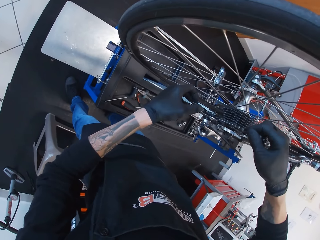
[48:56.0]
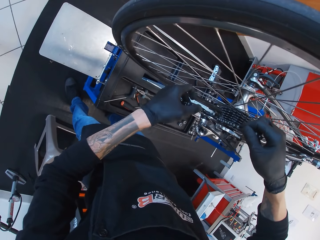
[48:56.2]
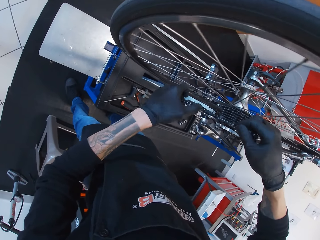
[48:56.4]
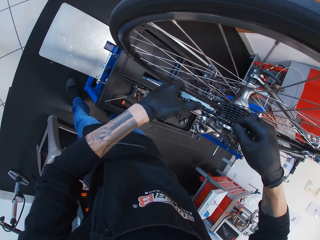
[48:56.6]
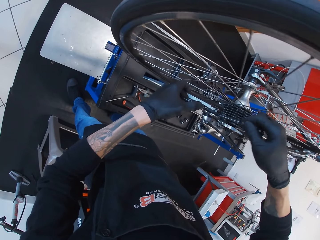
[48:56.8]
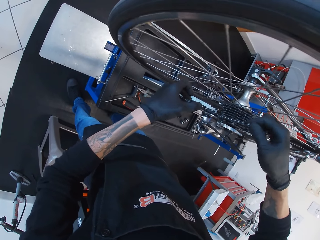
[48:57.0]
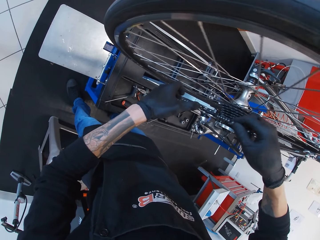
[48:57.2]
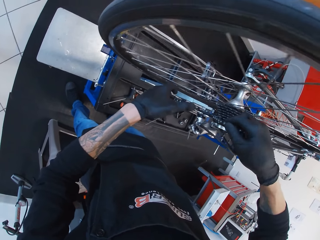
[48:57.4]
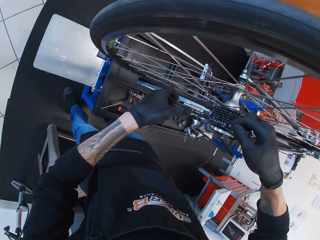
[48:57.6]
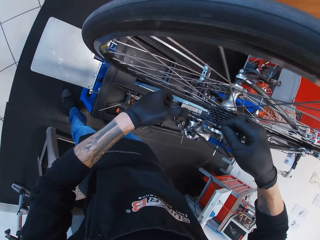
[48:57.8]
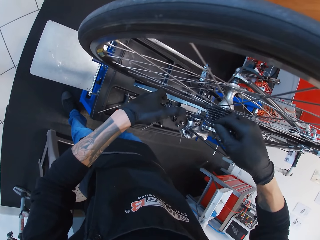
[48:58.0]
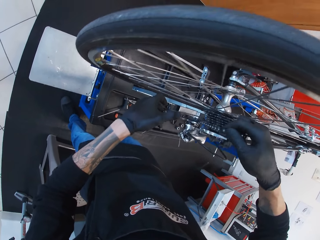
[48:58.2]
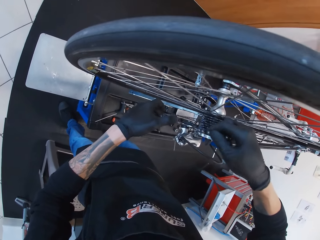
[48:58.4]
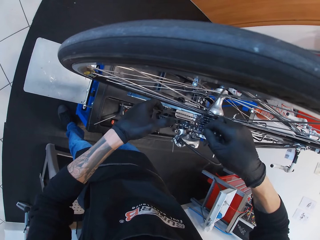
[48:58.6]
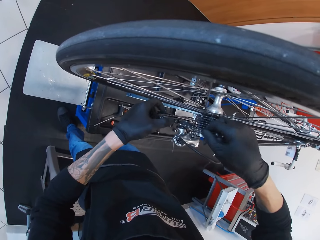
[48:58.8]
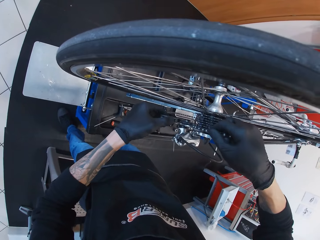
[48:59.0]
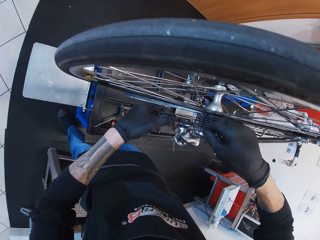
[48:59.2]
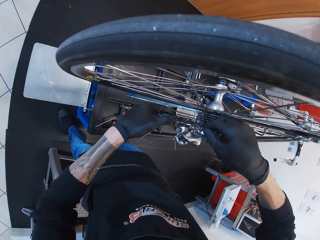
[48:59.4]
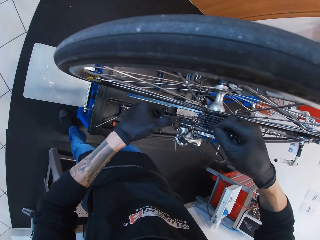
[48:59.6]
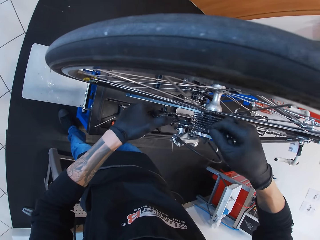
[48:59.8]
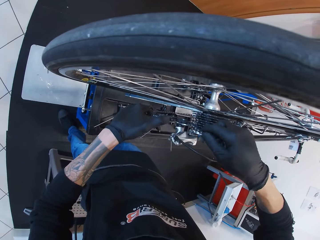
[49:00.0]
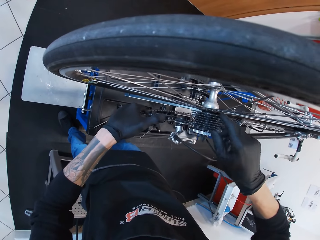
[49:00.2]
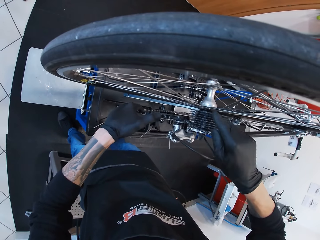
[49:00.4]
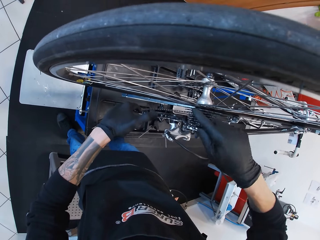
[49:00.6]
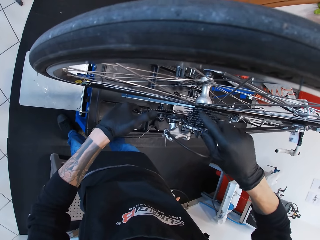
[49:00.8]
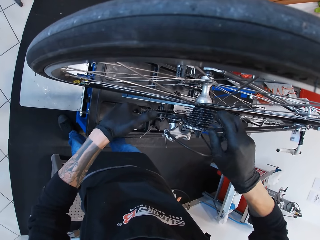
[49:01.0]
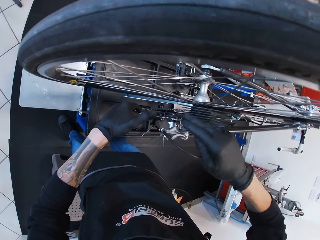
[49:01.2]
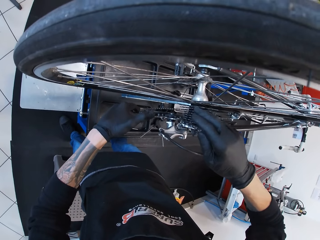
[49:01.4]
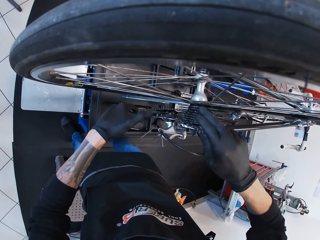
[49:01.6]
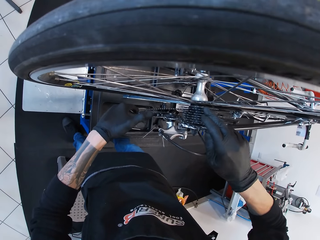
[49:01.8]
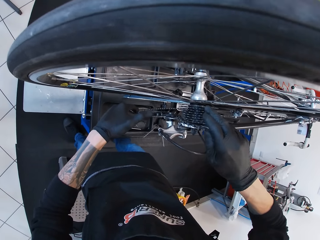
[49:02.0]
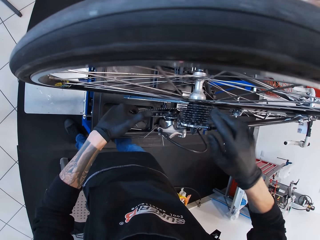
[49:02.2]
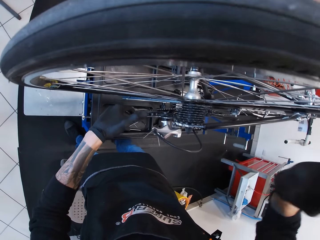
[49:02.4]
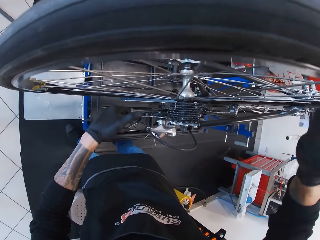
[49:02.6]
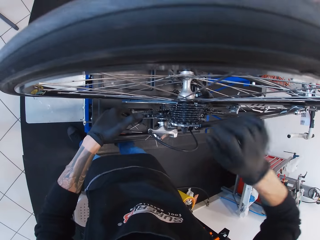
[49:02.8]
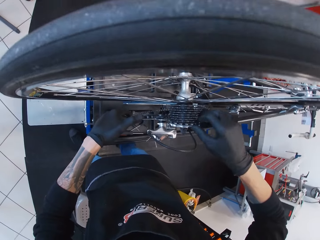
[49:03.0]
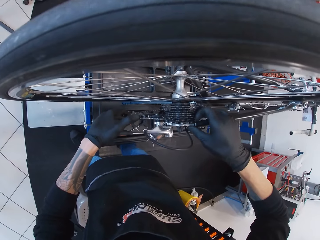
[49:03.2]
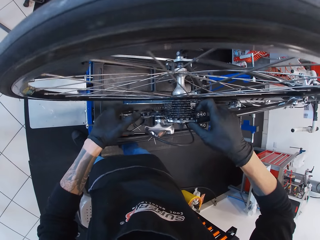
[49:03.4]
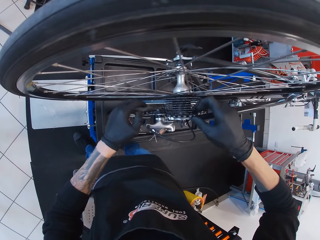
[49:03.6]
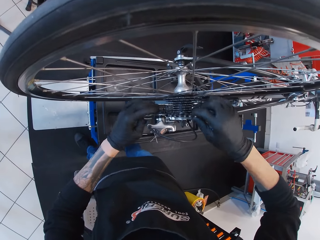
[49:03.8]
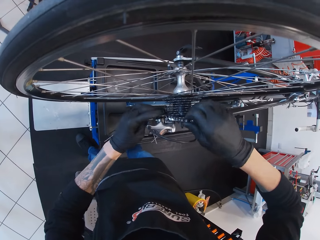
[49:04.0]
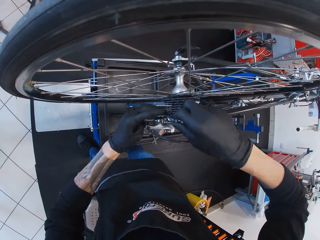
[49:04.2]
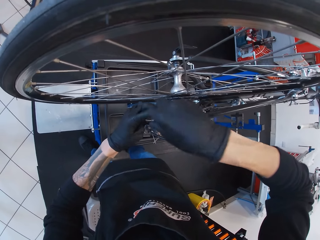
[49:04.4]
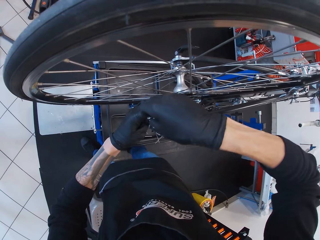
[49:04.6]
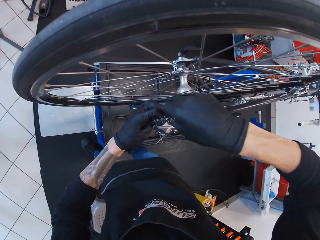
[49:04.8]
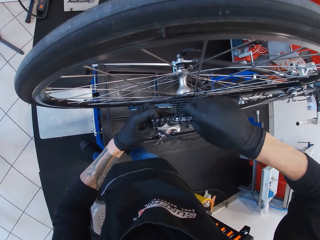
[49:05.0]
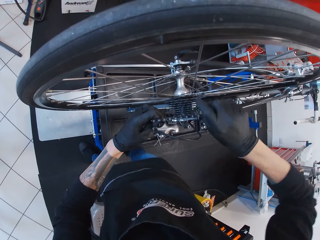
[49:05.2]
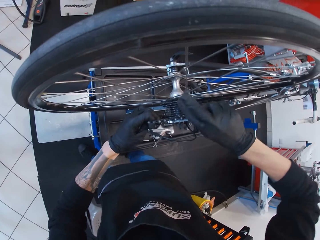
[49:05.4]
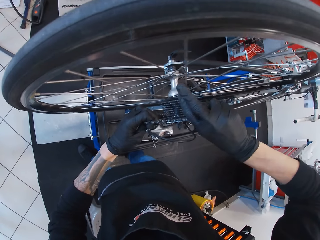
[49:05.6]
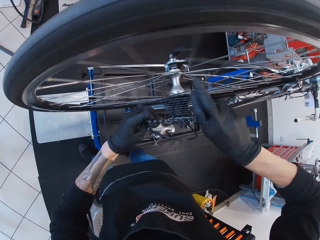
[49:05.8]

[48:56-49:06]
The camera wearer moves the gear controller backwards. They turn the gears. They hold the chain. They hold the chain again. They adjust the chain. They pull the chain with both hands.

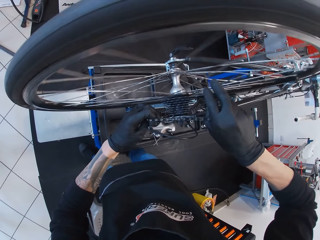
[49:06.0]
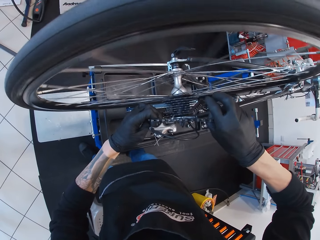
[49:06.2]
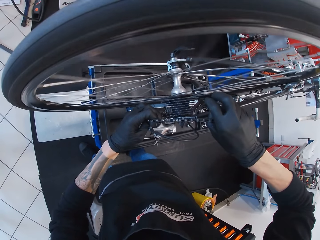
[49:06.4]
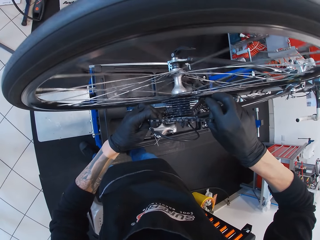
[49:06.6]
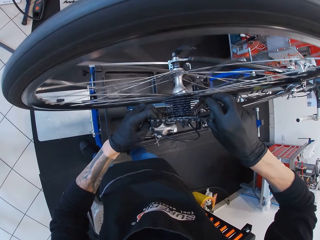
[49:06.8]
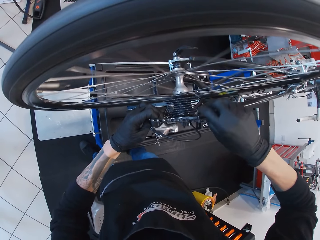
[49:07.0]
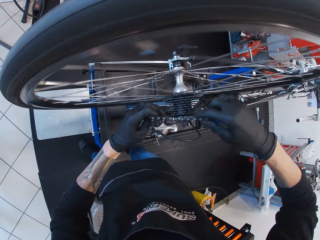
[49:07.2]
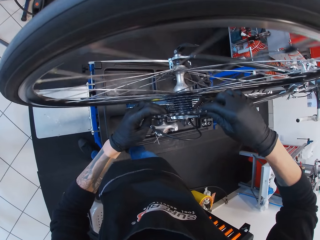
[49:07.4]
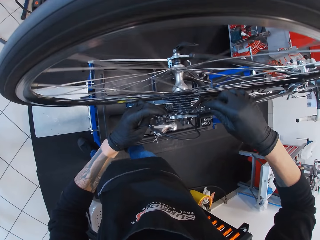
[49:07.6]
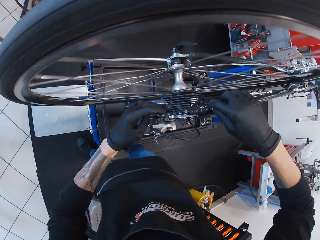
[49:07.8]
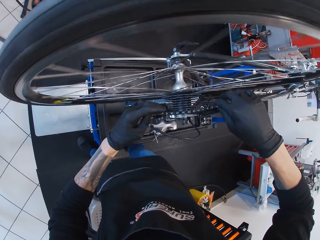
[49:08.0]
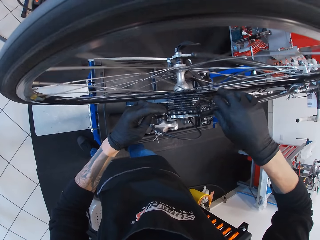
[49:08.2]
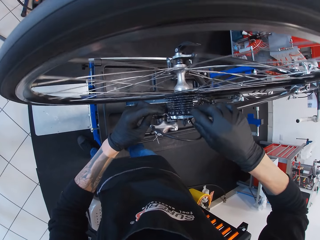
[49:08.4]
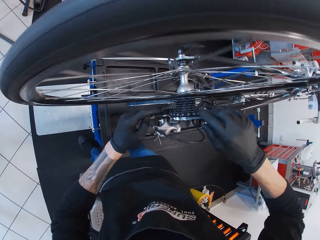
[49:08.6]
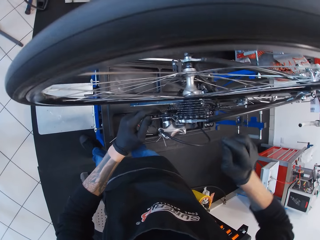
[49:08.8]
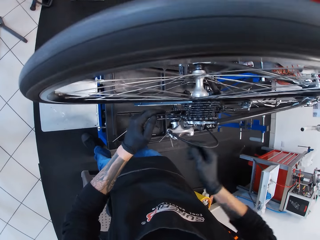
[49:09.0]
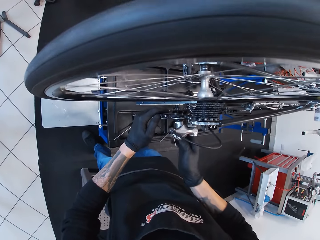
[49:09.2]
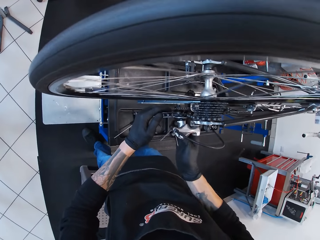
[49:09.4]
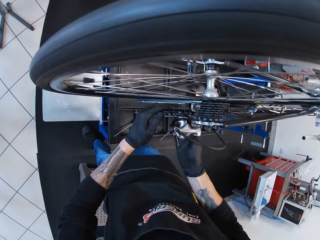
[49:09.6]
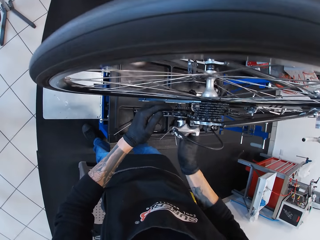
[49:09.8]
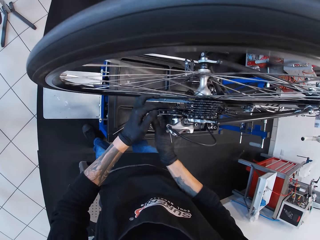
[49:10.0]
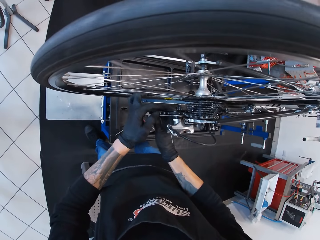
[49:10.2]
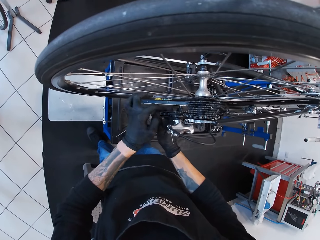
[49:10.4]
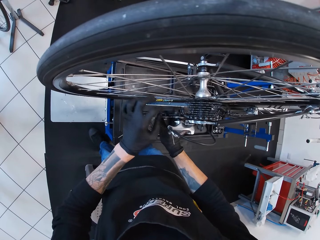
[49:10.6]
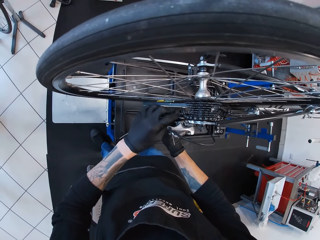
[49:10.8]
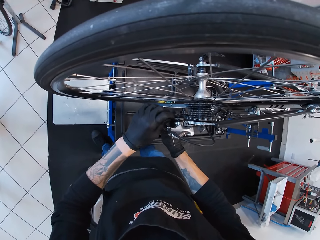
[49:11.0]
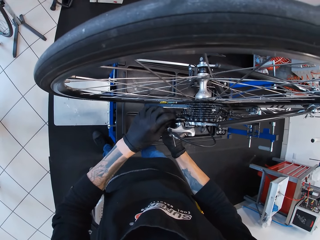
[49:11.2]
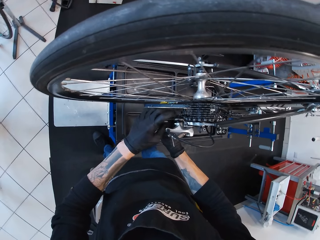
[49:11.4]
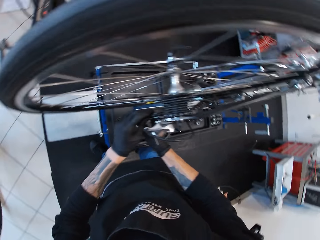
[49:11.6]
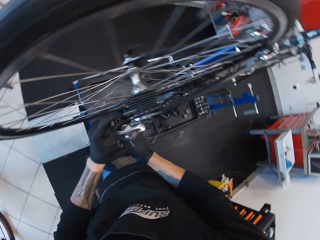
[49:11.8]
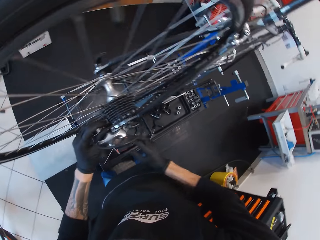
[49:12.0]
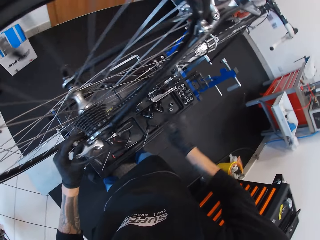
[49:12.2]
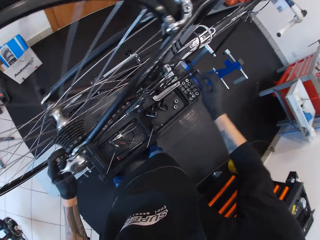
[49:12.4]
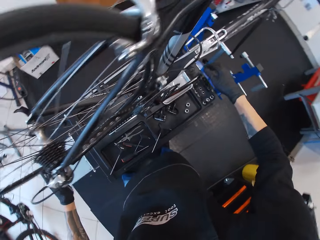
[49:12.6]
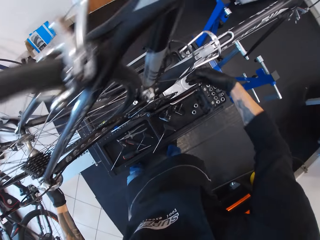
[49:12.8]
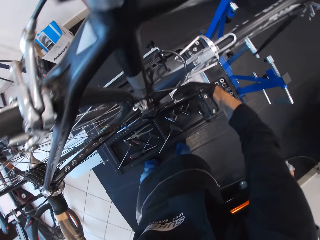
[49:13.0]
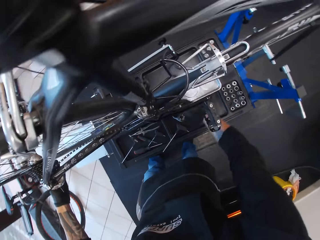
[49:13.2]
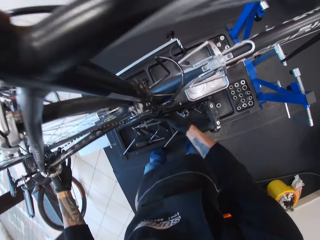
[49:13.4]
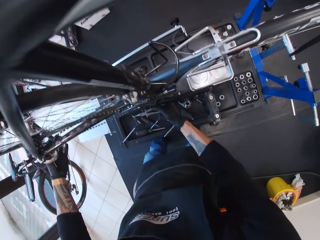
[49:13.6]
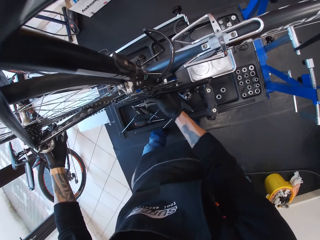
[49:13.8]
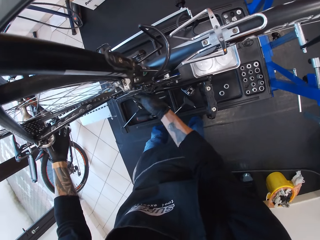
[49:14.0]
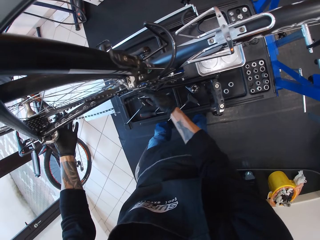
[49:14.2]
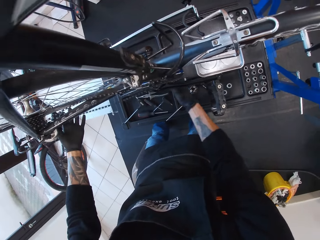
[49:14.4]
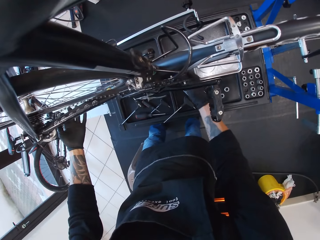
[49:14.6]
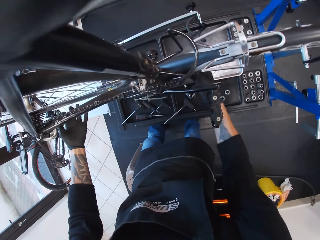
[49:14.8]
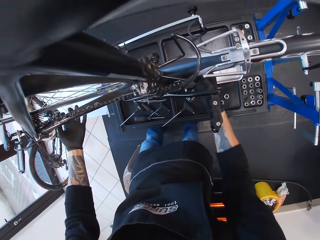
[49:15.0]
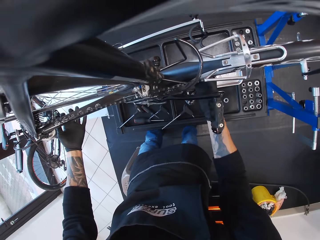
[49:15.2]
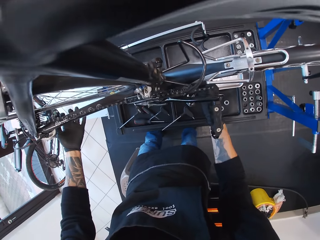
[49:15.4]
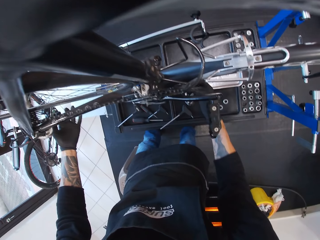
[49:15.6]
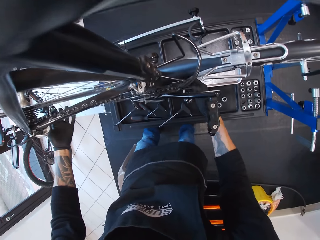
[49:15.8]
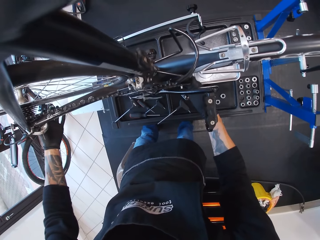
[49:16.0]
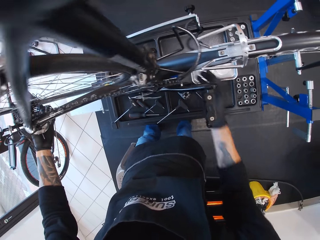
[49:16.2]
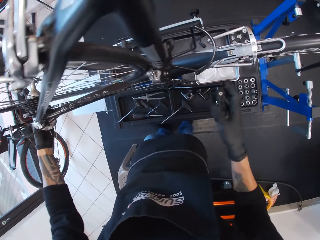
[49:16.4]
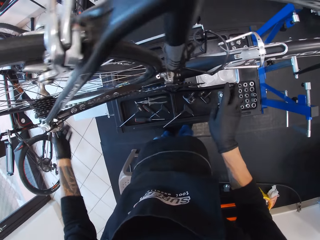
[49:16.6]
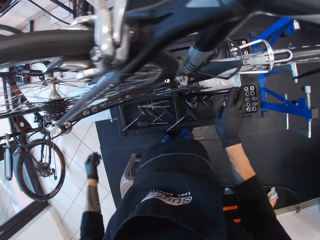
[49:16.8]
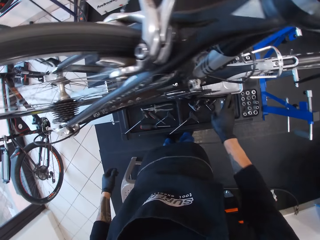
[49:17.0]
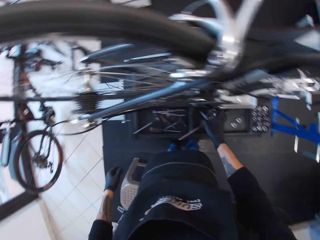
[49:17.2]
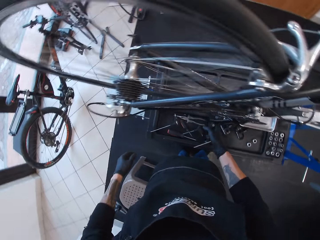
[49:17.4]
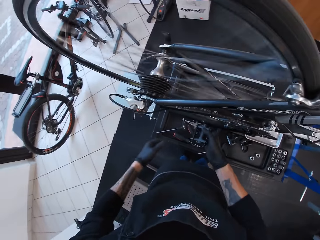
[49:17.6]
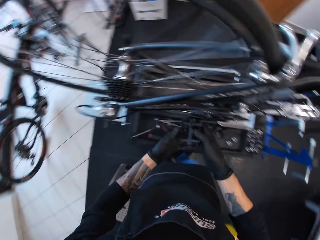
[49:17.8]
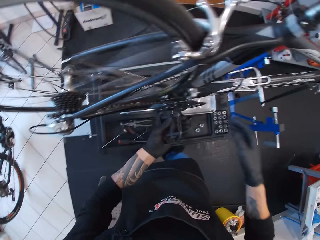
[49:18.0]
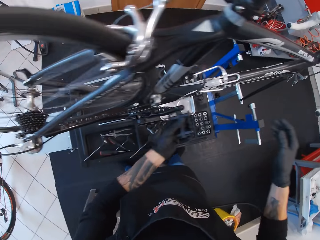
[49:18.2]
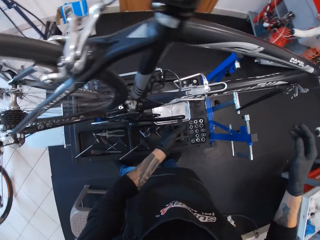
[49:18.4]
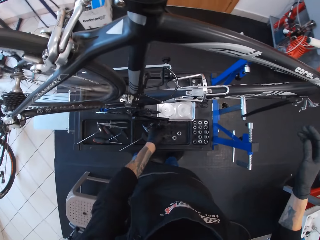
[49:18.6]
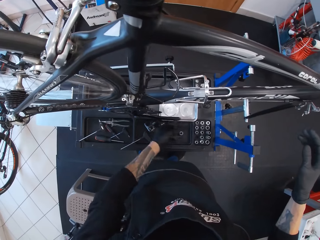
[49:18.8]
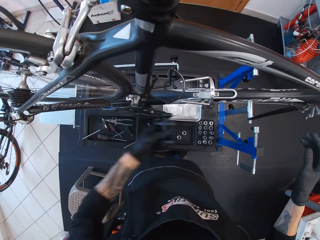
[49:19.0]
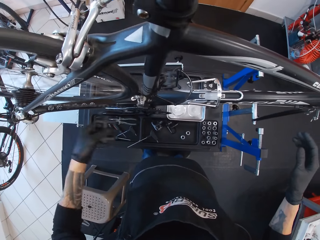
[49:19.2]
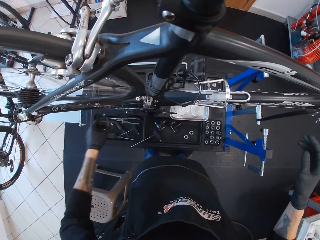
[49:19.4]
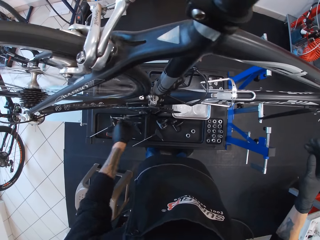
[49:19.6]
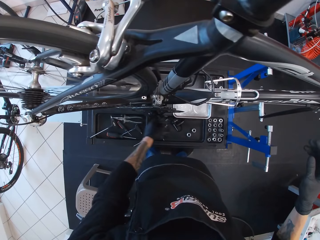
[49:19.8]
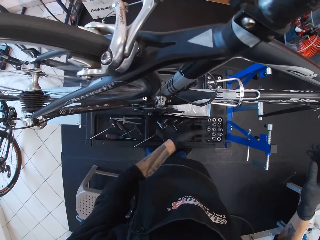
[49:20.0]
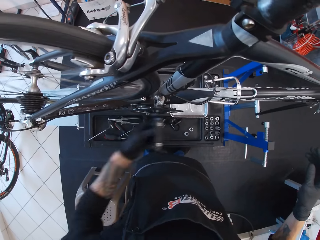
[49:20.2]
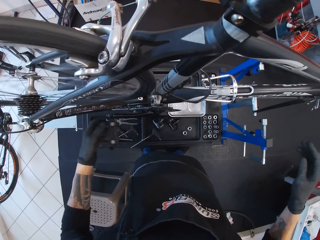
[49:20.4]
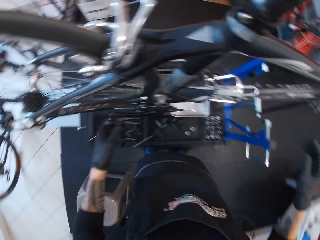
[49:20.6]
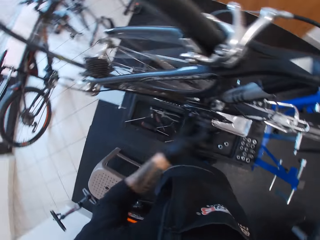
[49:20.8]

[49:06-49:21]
The camera wearer moves the bicycle wheel with the right hand. They hold the chain. They adjust the chain. They put the chain on the gear shifter. They adjust the rear derailleur. They adjust the chain with both hands. They rotate the bicycle pedal forward with the right hand. They rotate the bicycle pedal backwards with the left hand.
